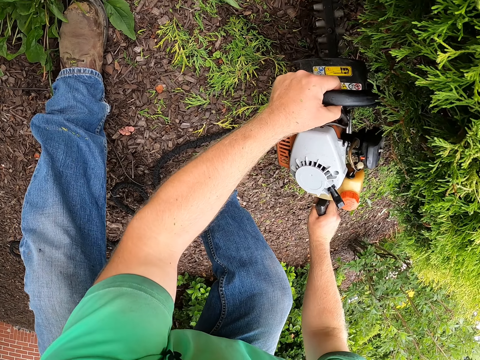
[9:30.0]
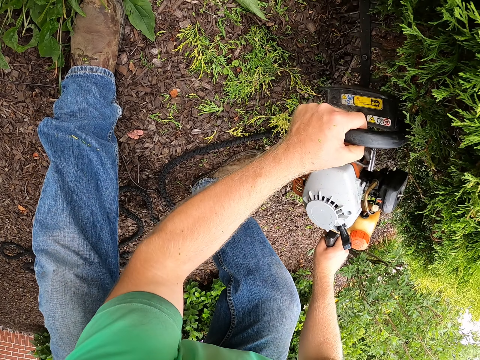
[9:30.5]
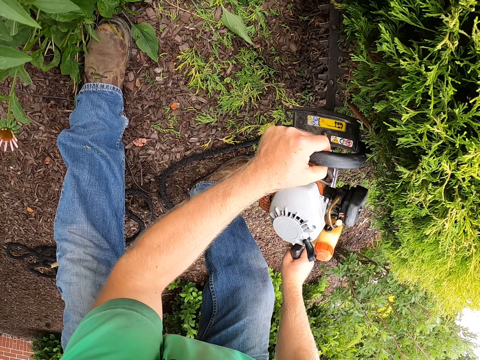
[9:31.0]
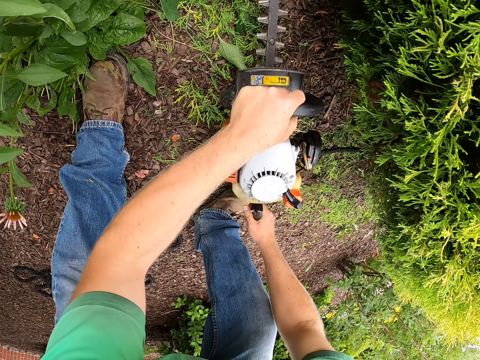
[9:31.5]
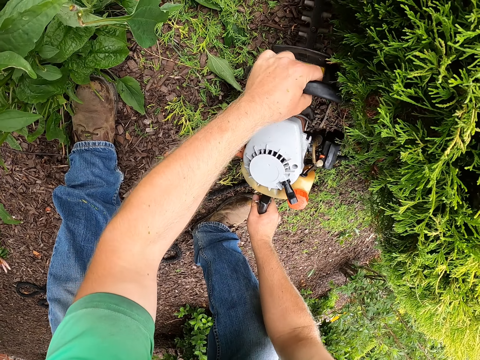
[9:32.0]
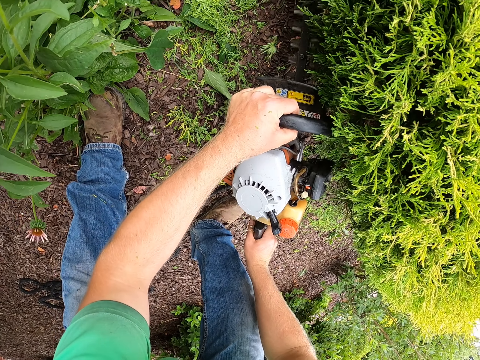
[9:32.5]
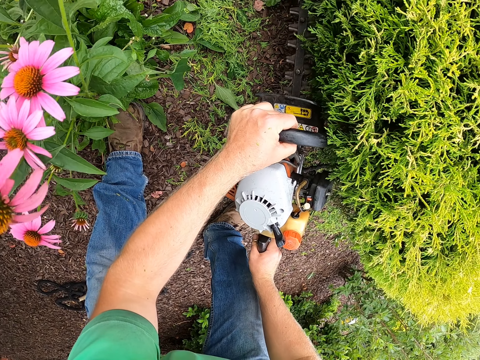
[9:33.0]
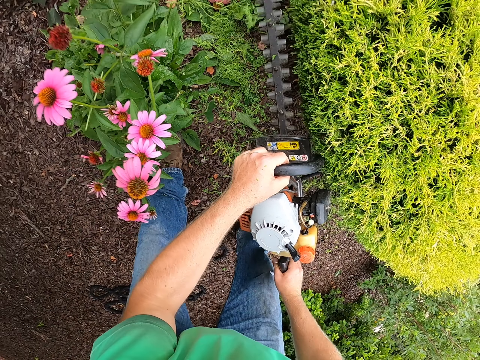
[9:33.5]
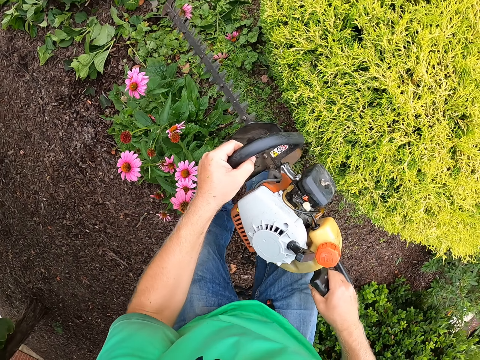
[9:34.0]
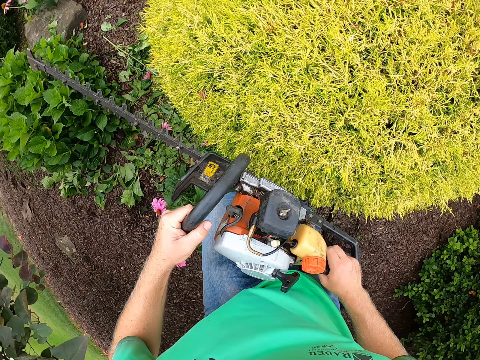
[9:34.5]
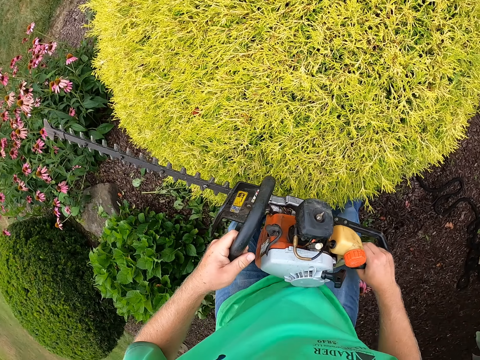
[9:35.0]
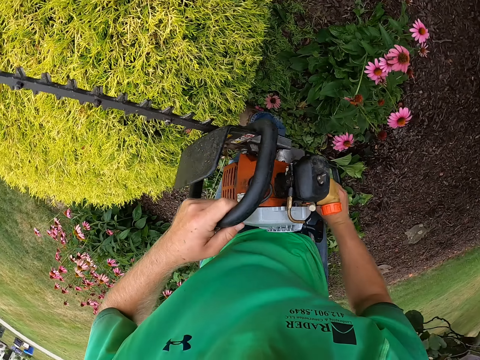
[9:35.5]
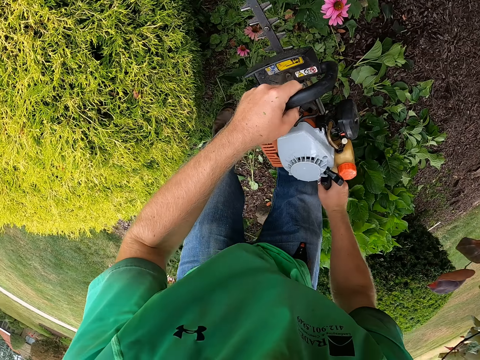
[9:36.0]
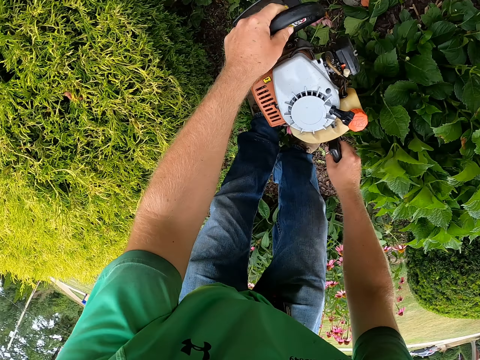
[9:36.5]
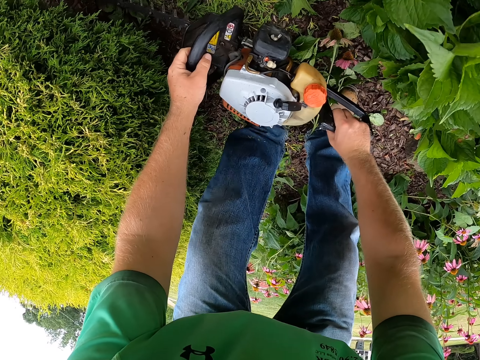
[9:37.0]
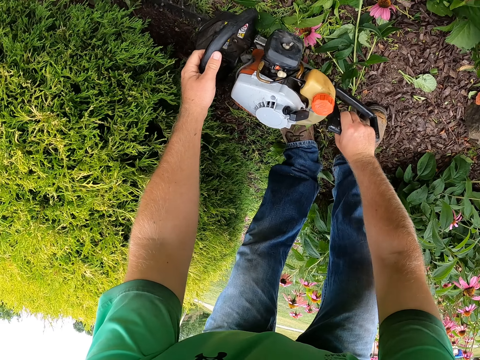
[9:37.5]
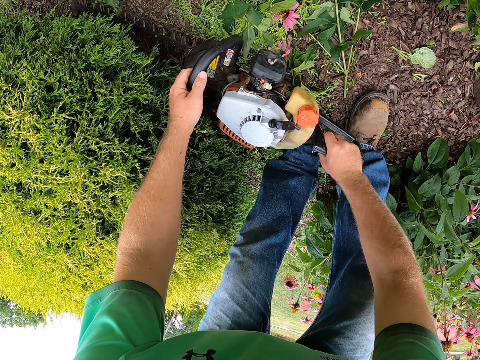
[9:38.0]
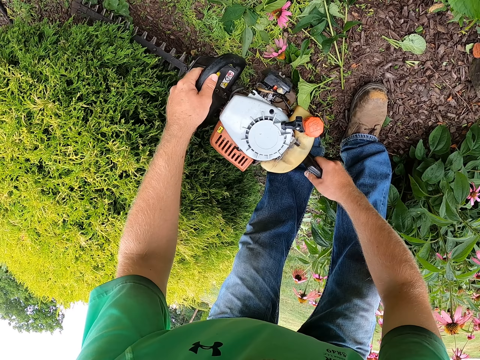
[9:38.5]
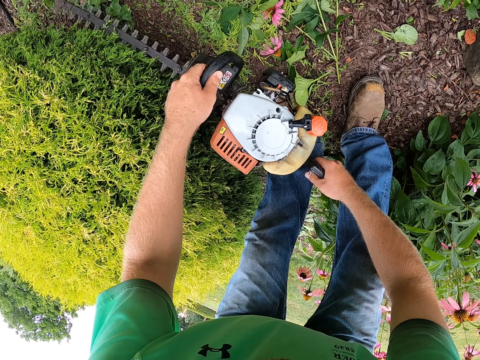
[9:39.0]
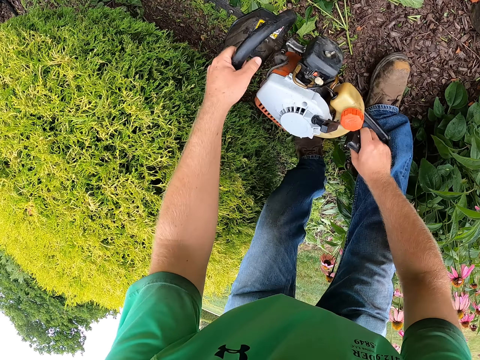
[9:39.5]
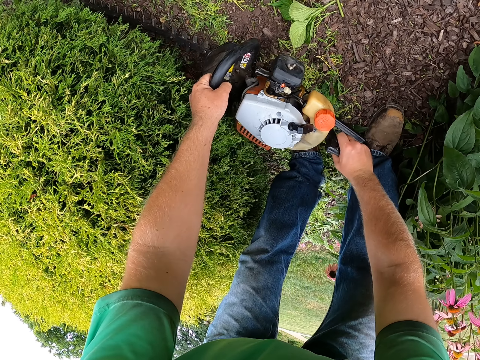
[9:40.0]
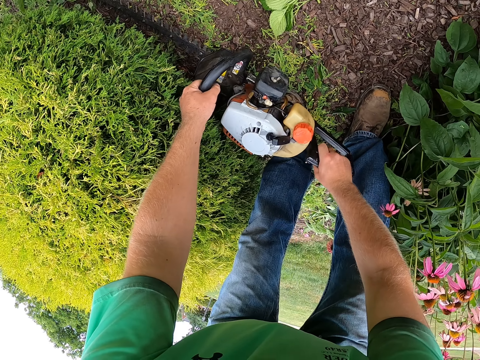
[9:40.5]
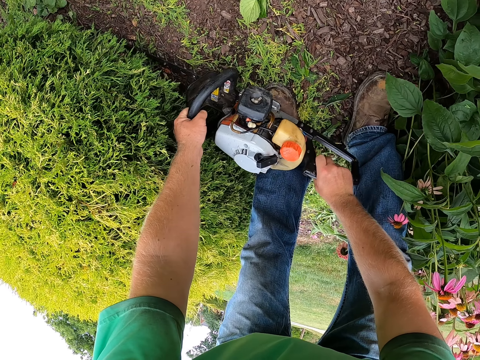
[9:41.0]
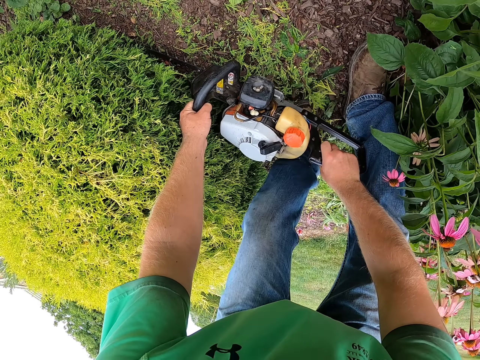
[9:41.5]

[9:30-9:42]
The camera wearer trims the plant with a trimmer repeatedly.

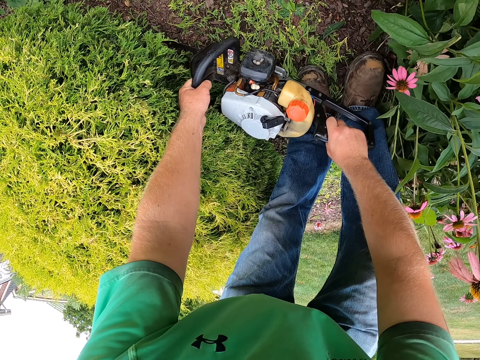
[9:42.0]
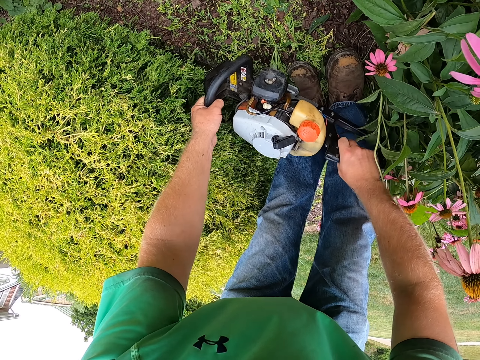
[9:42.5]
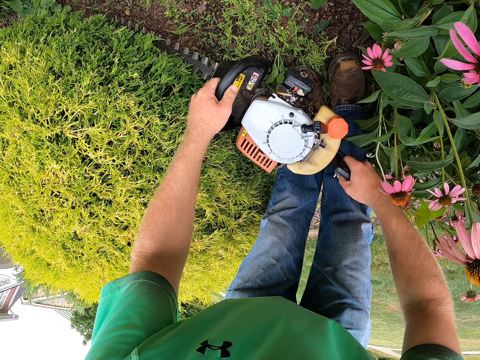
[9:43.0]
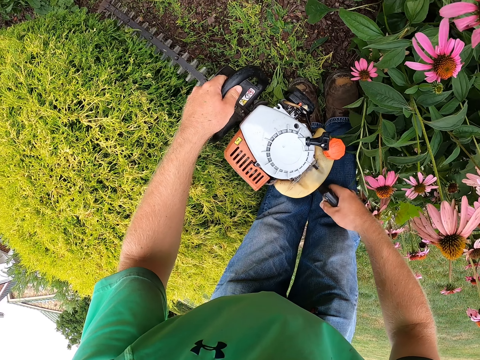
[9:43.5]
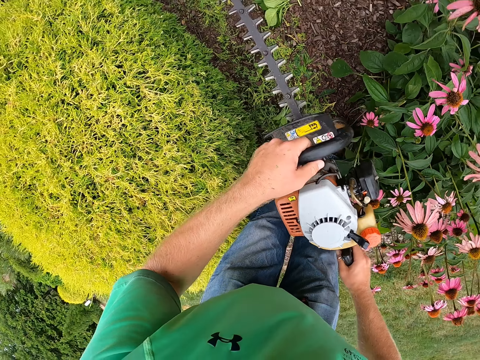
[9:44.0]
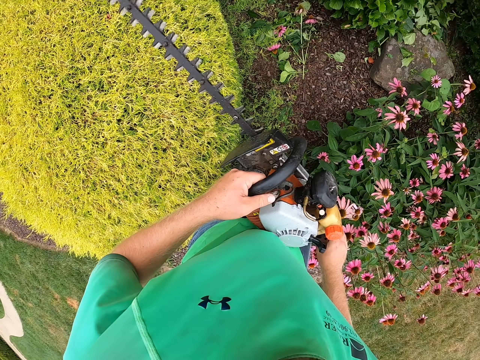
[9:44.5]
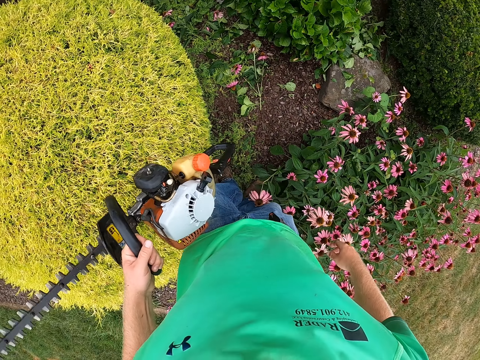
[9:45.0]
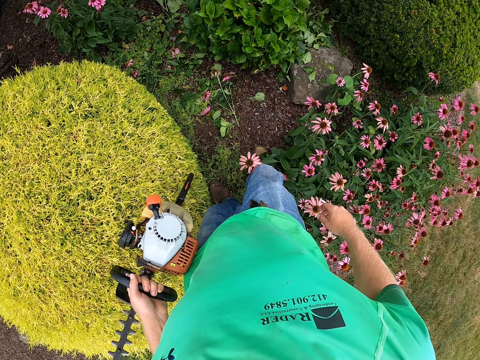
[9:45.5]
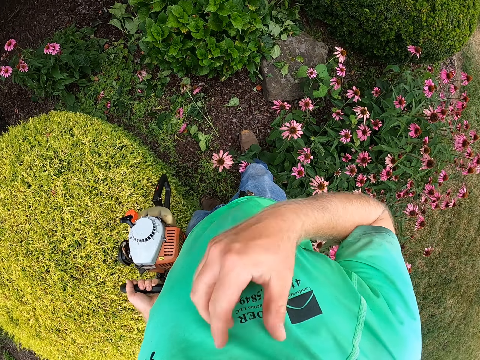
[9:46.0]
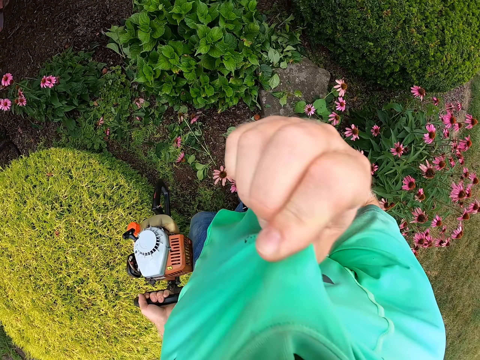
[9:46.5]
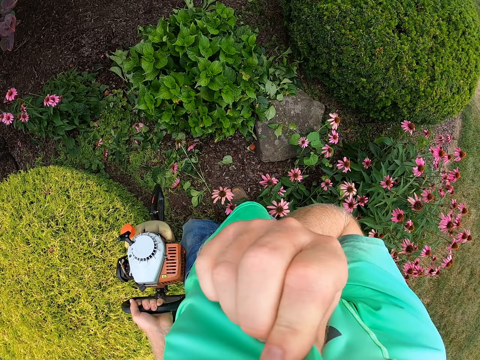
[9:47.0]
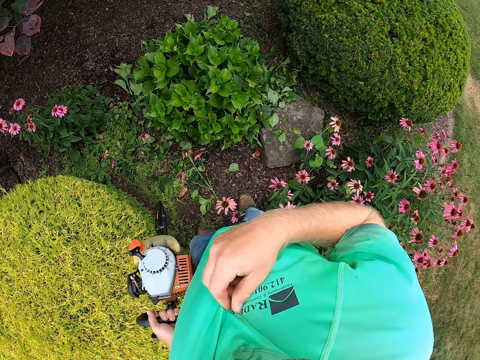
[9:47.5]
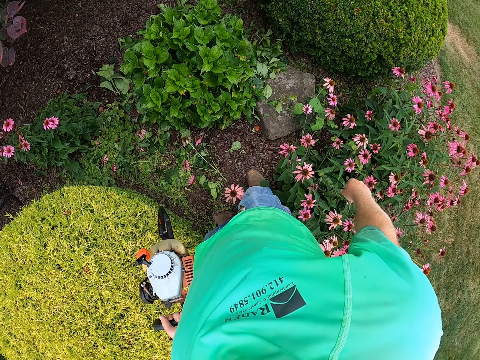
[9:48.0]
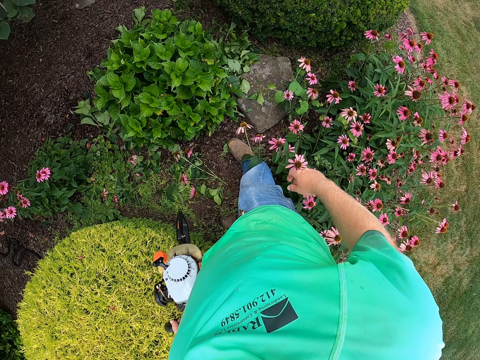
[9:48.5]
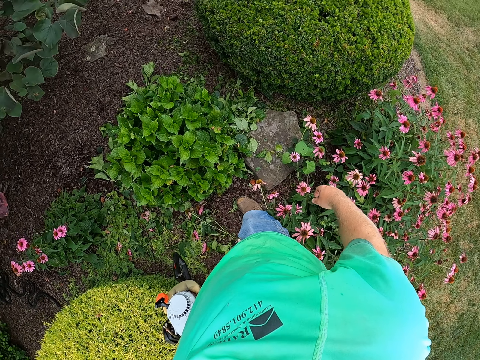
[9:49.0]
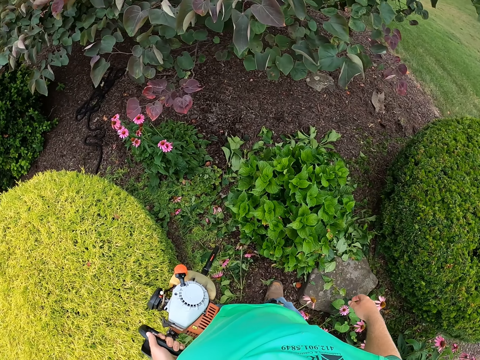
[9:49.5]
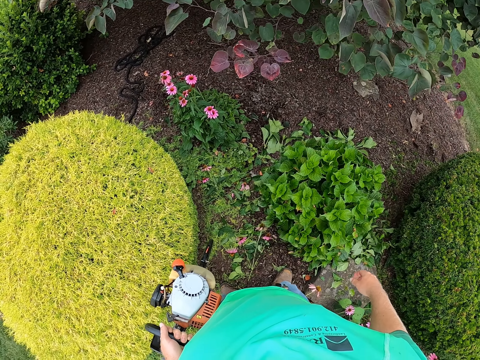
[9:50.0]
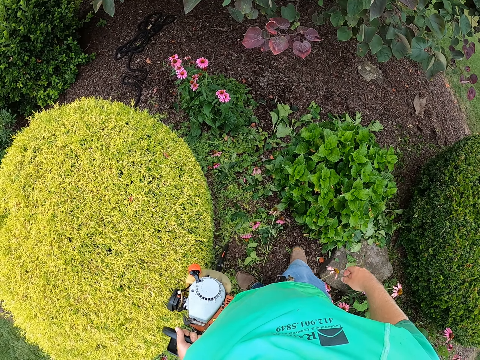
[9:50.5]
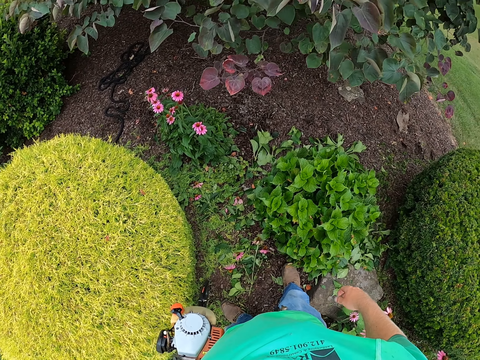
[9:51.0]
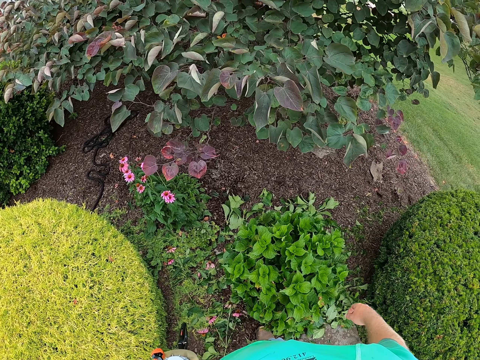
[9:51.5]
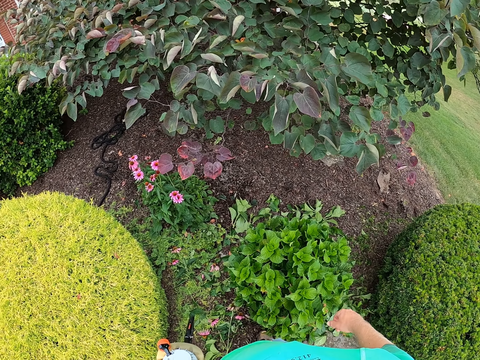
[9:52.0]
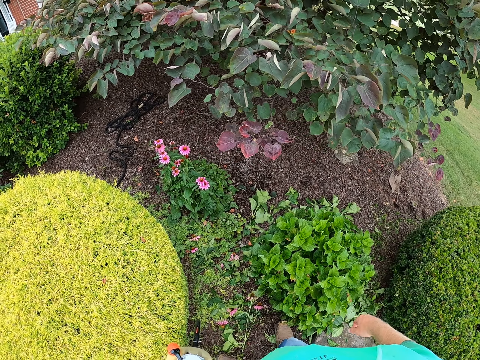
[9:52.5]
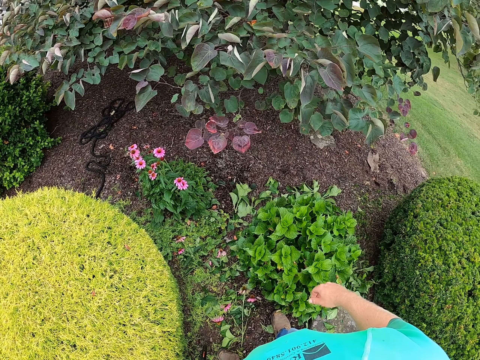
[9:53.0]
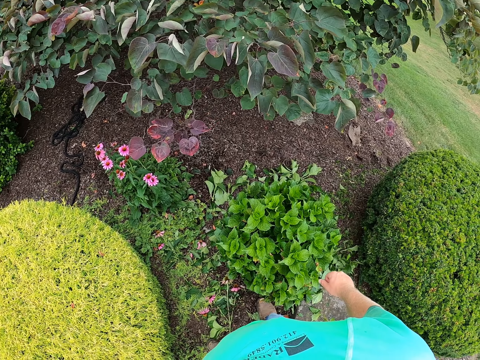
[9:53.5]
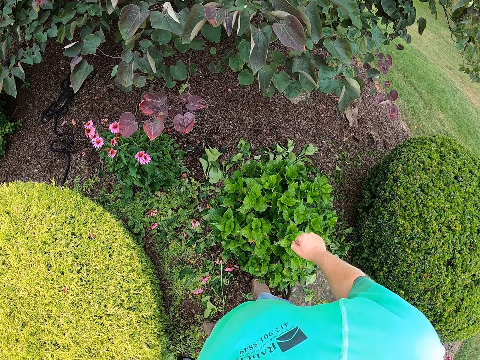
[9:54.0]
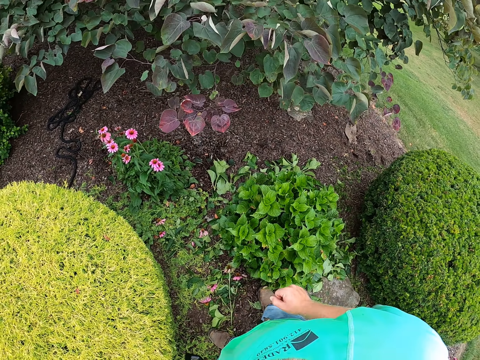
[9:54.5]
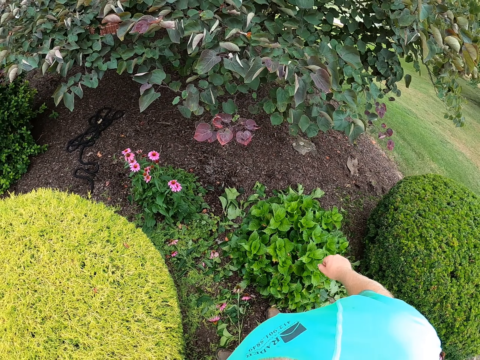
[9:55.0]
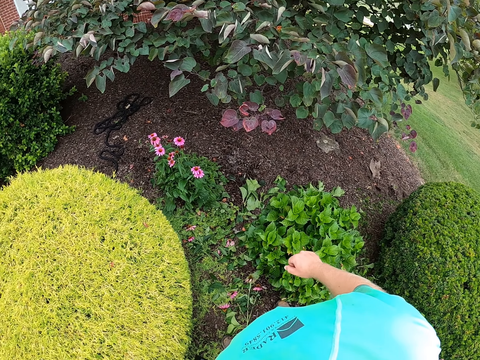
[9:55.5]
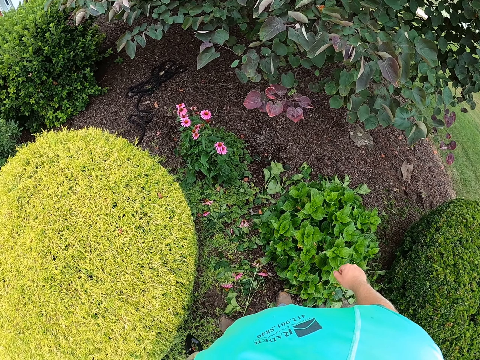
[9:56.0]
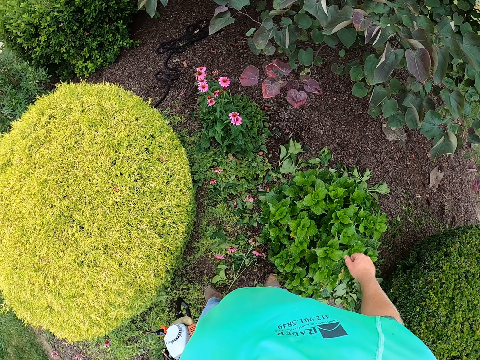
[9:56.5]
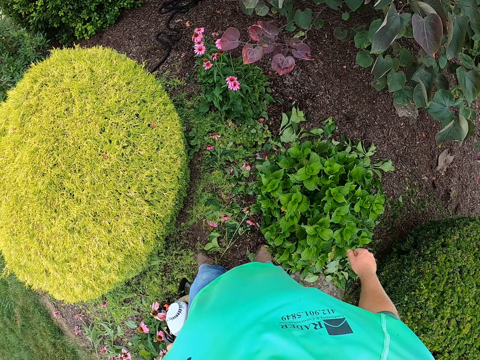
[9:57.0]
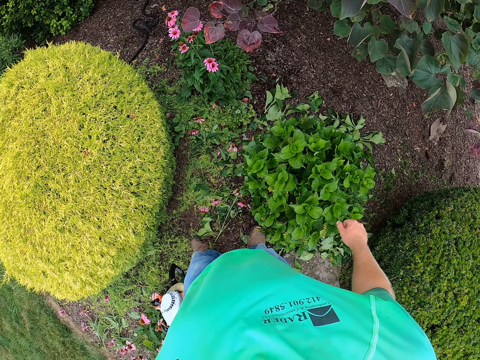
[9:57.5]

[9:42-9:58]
The camera wearer trims the plant with a trimmer. He stops trimming the hedges of the flower. He holds the hedge trimmer with his left hand. He touches a shirt with his right hand. He wipes his face with a cloth.
